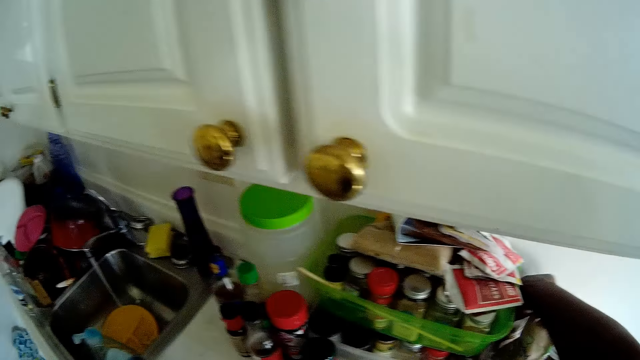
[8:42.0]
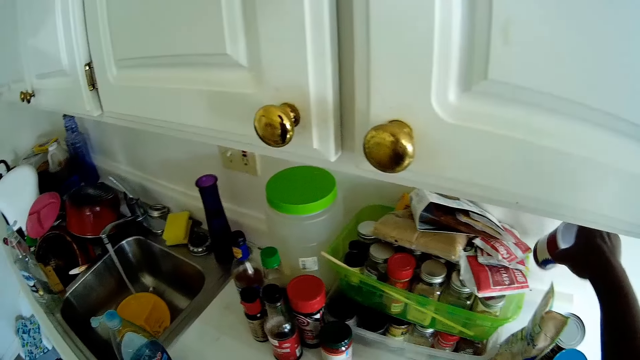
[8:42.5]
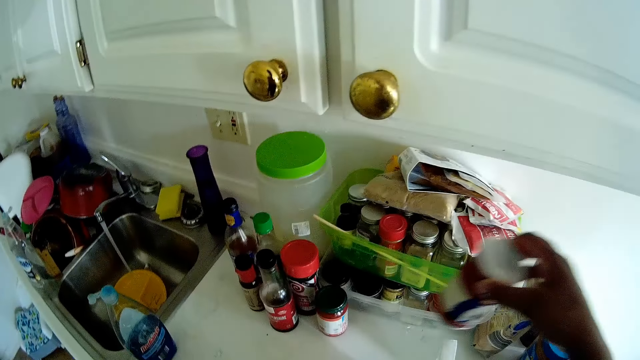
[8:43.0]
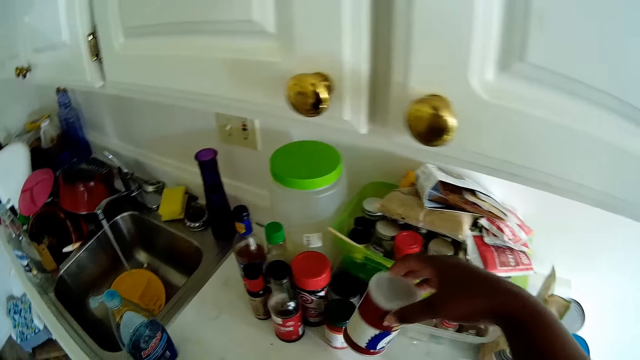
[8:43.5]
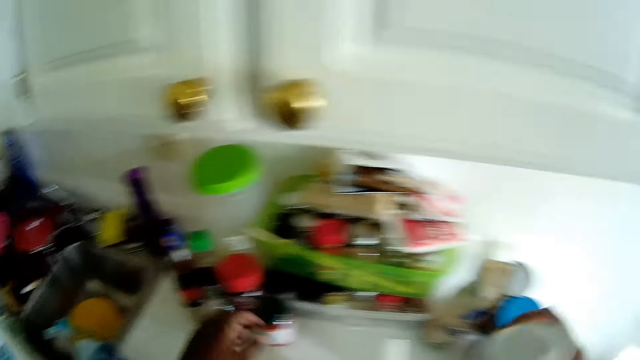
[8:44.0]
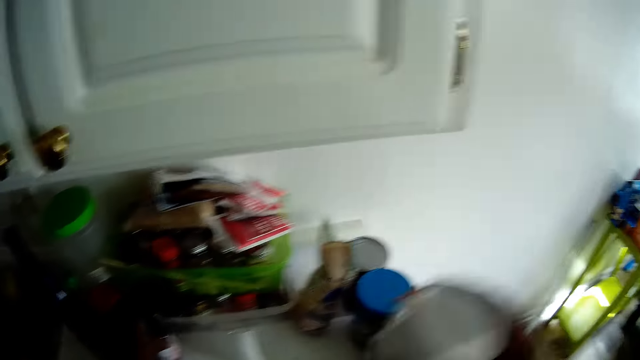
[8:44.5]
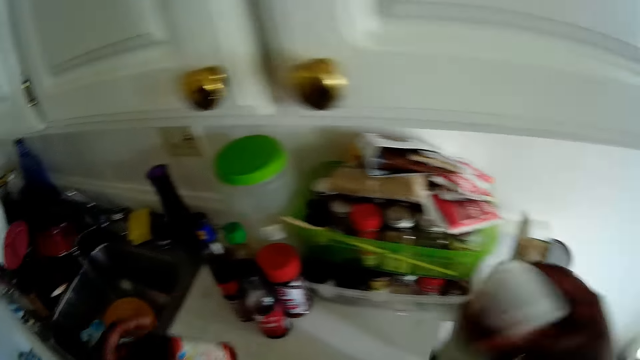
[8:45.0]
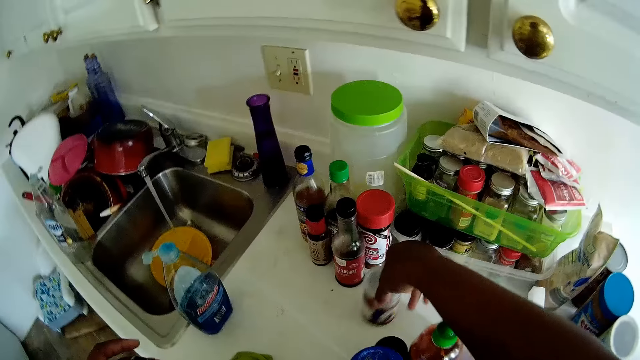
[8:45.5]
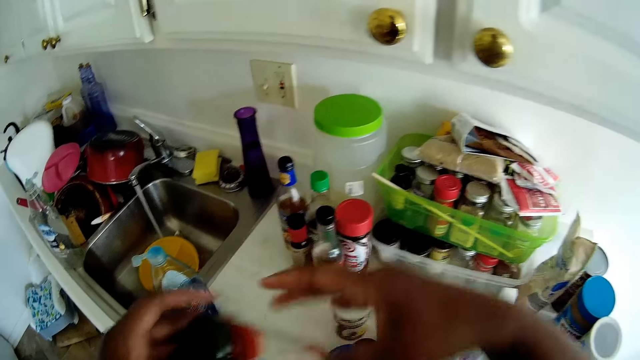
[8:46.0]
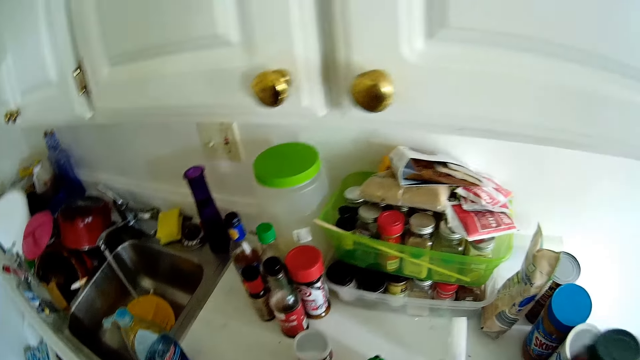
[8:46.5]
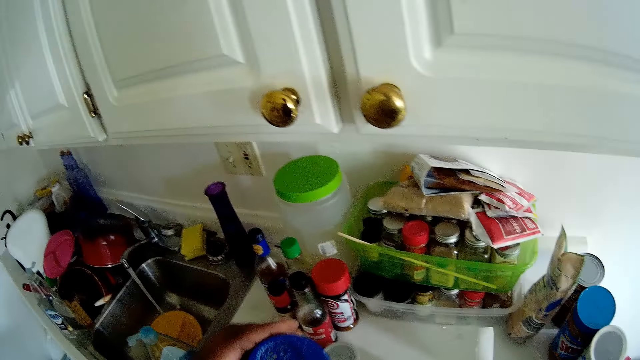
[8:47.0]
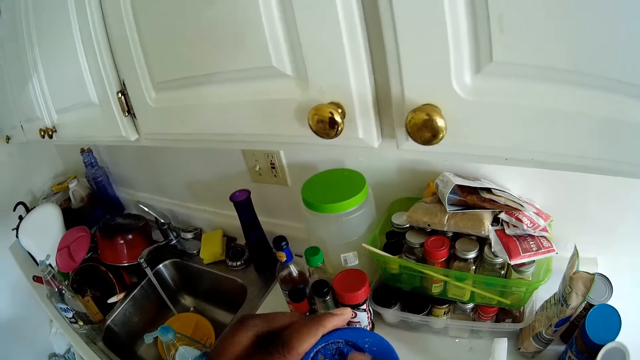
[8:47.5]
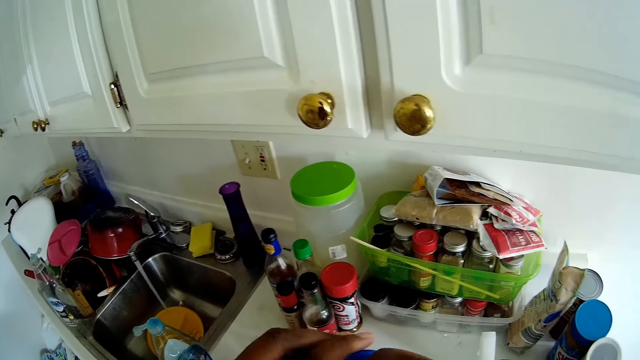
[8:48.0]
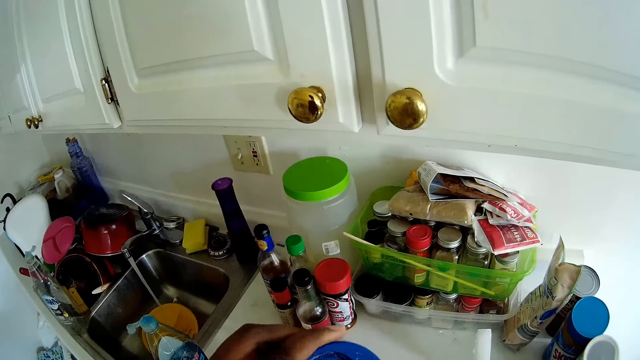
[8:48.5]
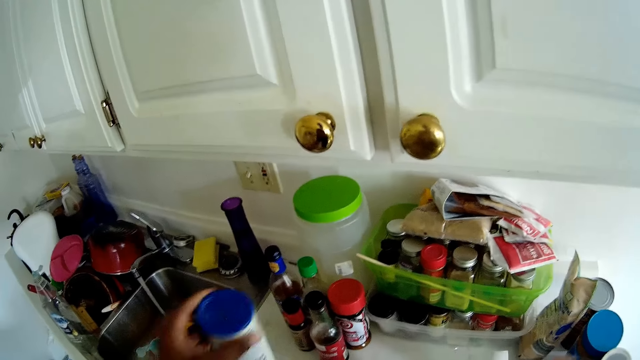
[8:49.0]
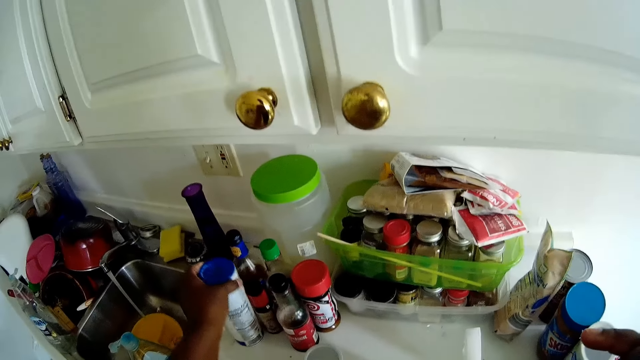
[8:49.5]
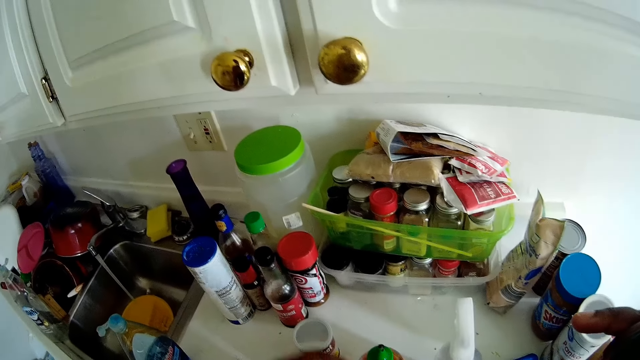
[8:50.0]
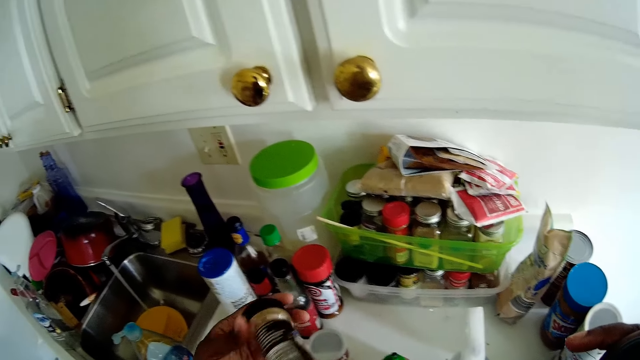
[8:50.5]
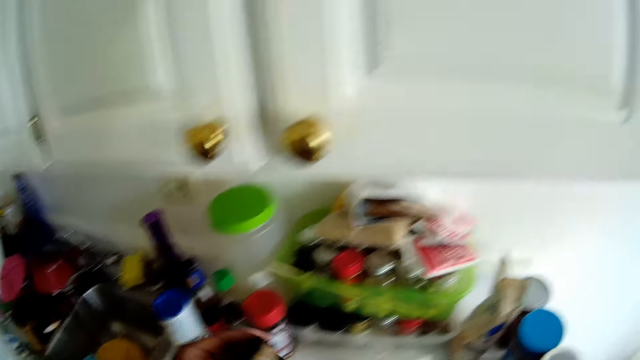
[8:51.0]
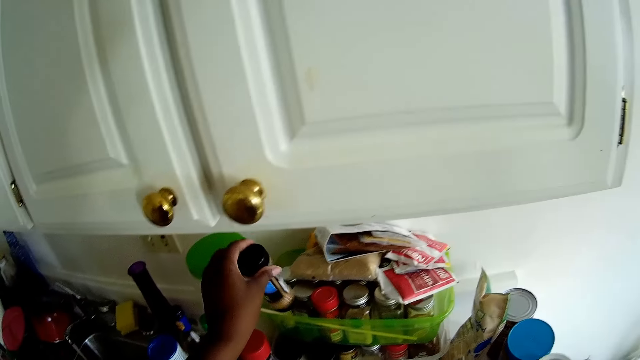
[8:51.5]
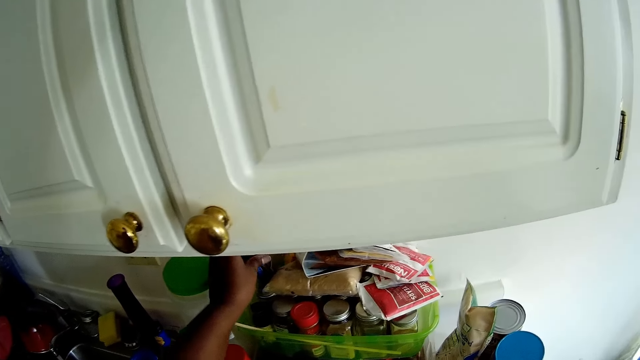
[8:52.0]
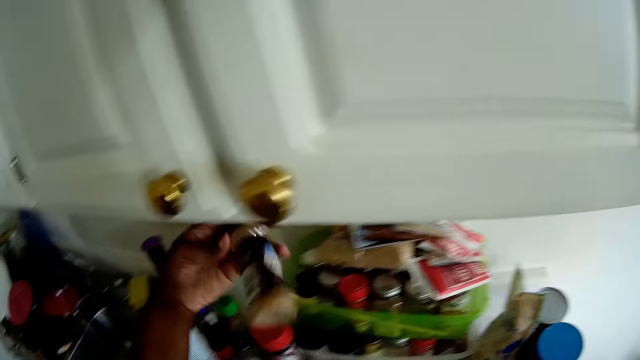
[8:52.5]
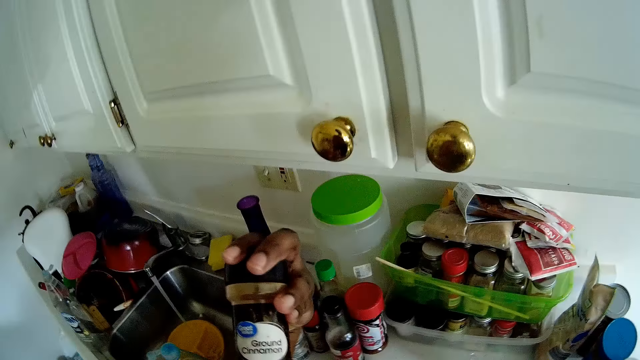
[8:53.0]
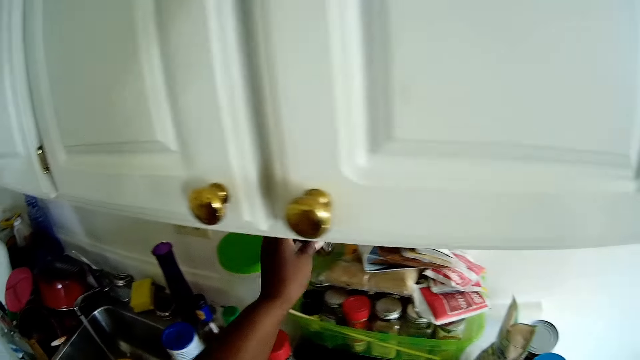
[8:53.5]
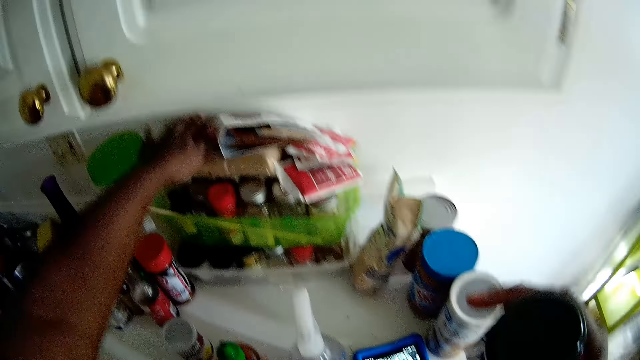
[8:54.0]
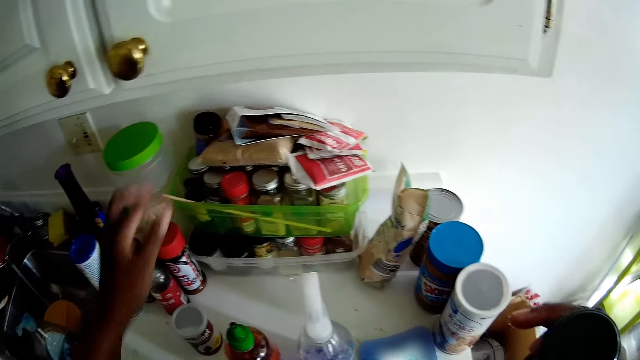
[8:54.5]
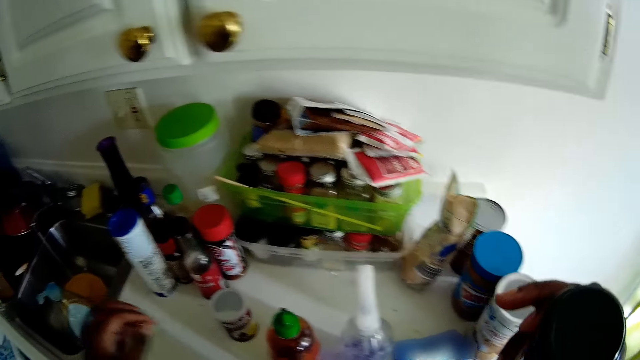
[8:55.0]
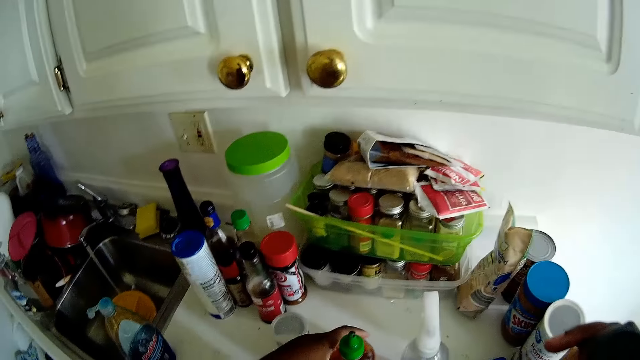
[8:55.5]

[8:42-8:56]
The camera wearer picks up a jar on the kitchen counter with her right hand. She picks up the bottle on the kitchen counter with her left hand. She shakes the jar with her right hand. She drops the jar on the kitchen counter with her right hand. She passes the bottle from her left hand to her right hand. She drops a long can on the kitchen counter with her left hand. She drops a small plastic bottle into a big plastic bowl on the kitchen counter with her left hand.

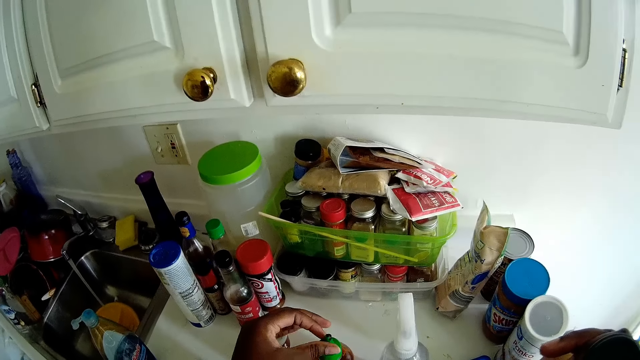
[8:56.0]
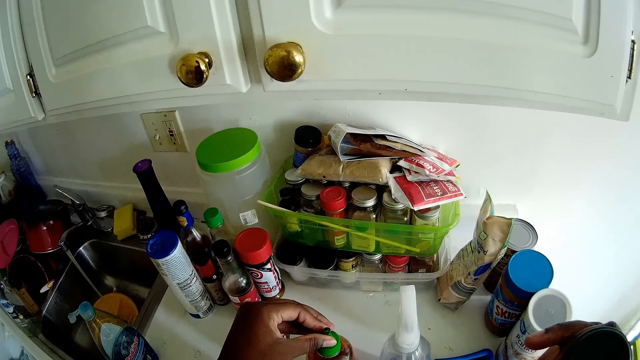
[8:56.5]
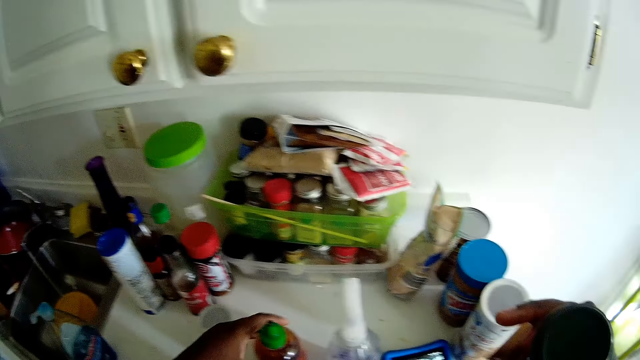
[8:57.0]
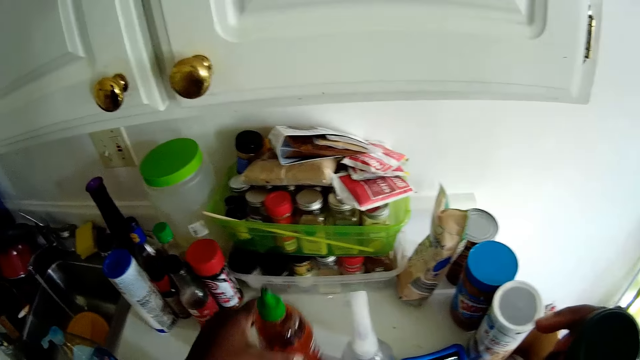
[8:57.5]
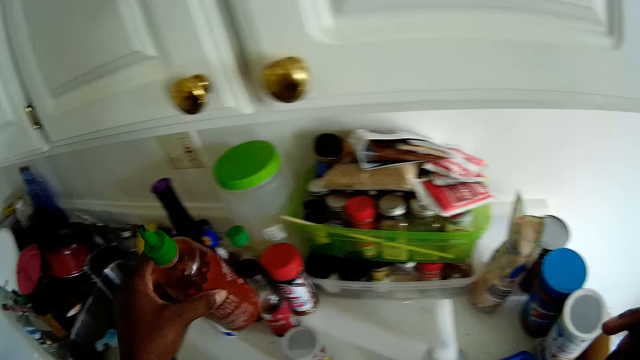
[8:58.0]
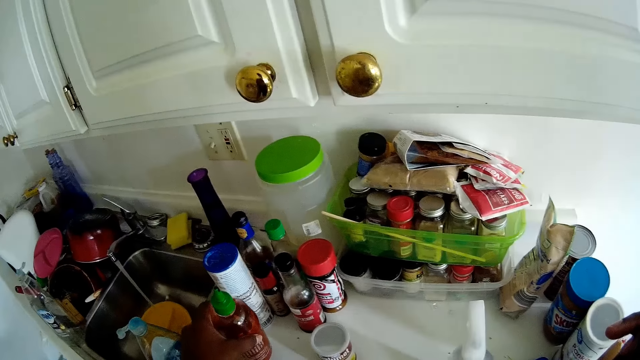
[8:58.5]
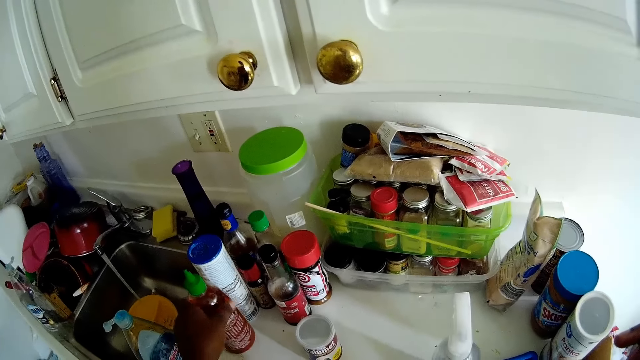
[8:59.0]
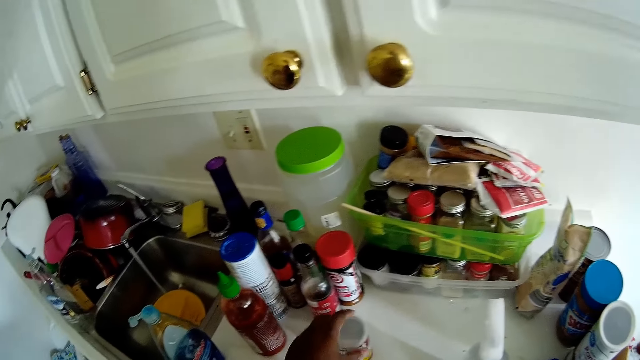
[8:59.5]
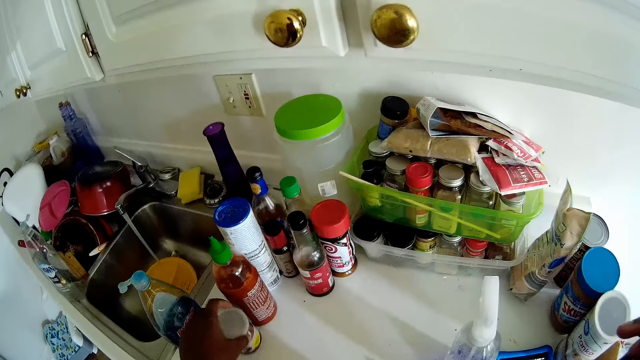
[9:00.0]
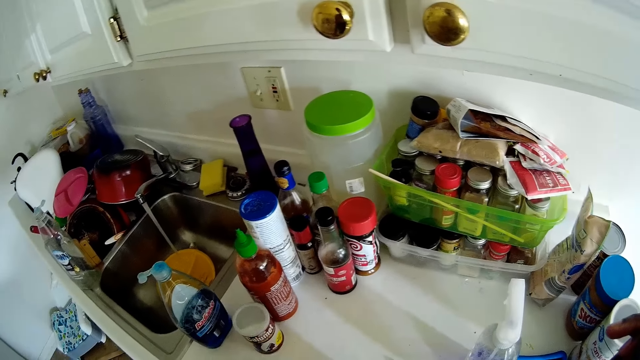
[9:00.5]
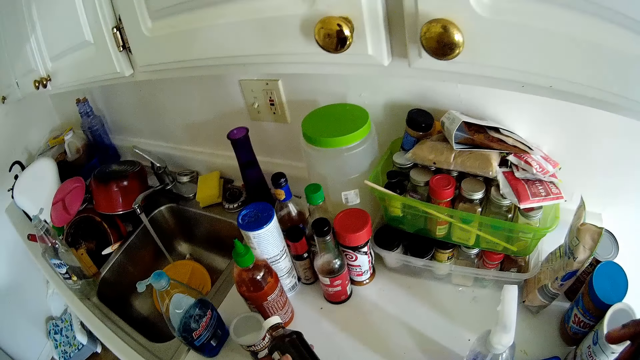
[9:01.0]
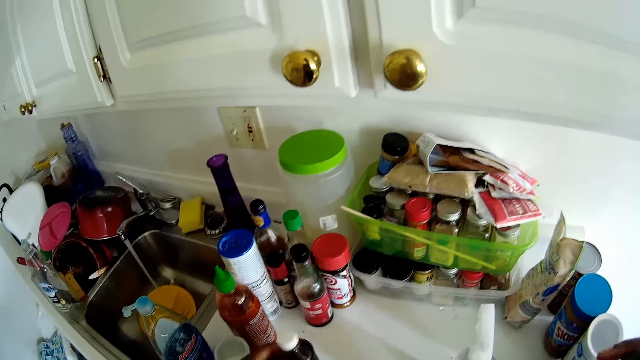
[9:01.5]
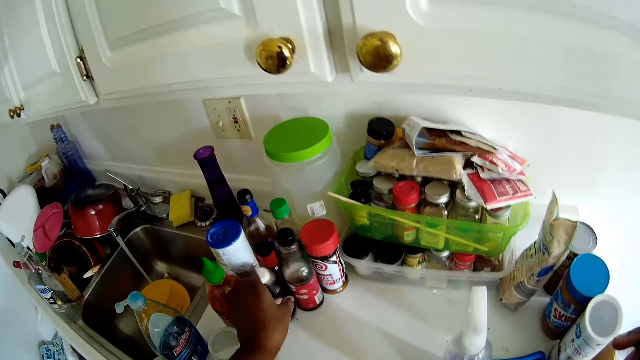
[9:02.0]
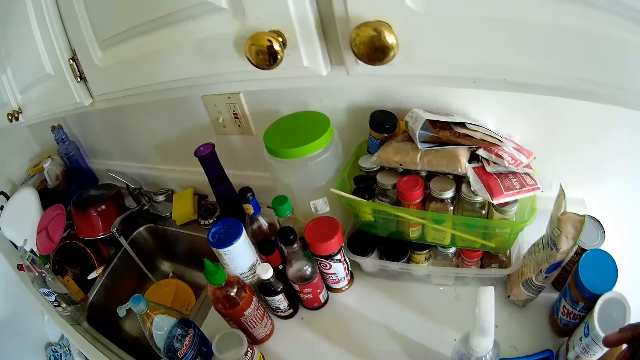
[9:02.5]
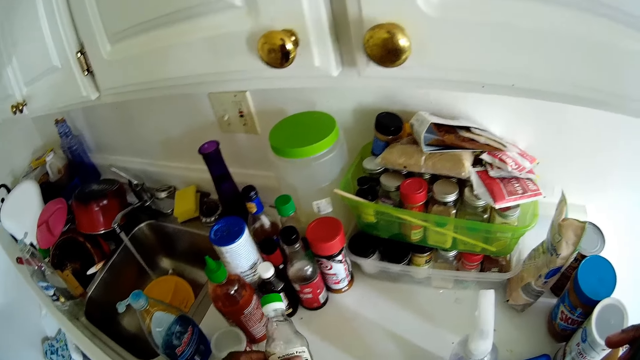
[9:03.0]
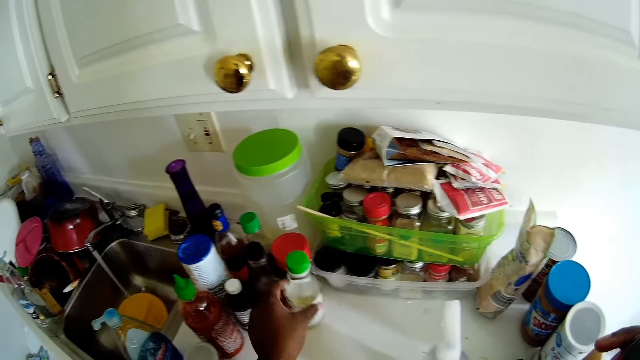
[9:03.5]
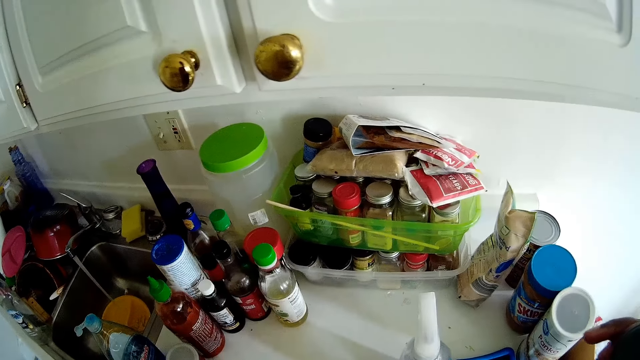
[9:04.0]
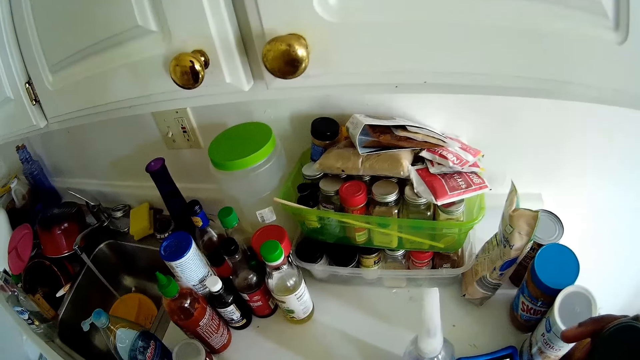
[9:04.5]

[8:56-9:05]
The camera wearer picks up a liquid soap from the kitchen counter with her left hand. She moves different objects on the counter with her left hand. She drops the liquid soap on the kitchen counter with her left hand. She adjusts a small can on the kitchen counter with her left hand. She drops a bottle on the kitchen counter with her left hand. She drops a bottle on the kitchen counter with her left hand again.
